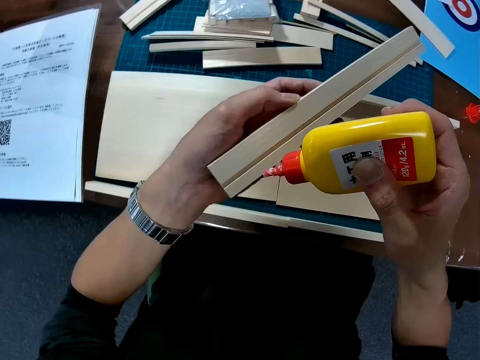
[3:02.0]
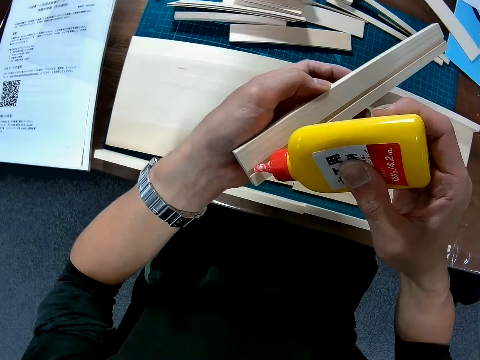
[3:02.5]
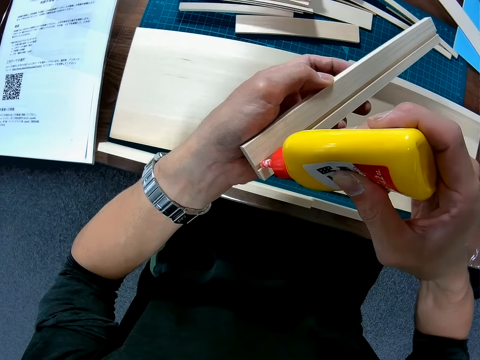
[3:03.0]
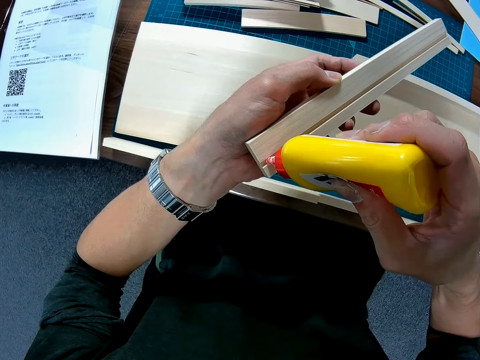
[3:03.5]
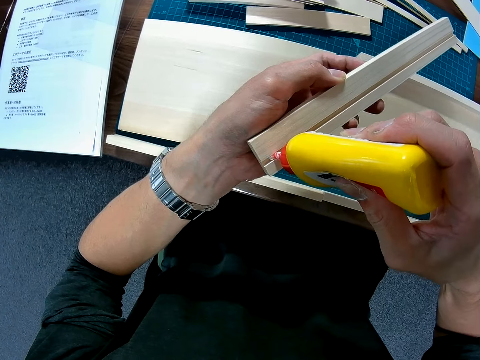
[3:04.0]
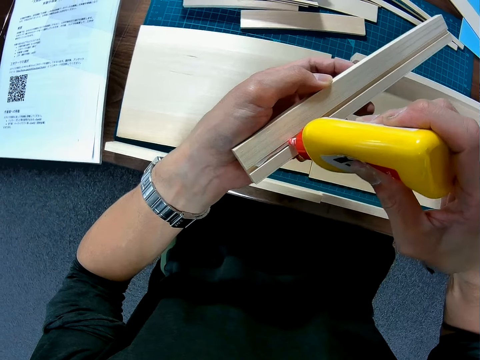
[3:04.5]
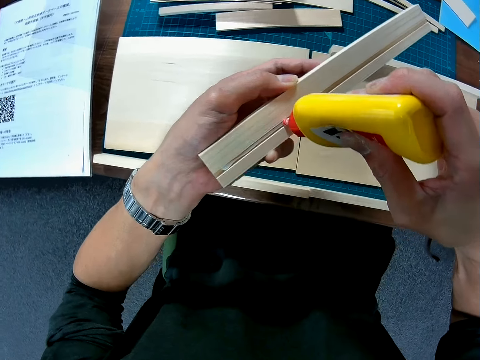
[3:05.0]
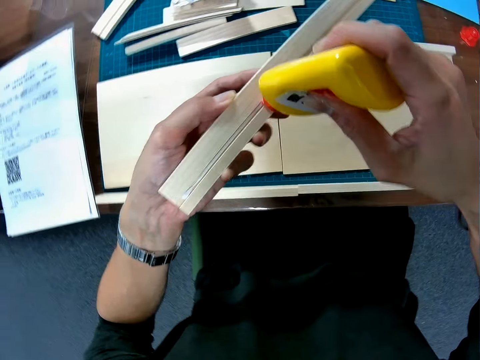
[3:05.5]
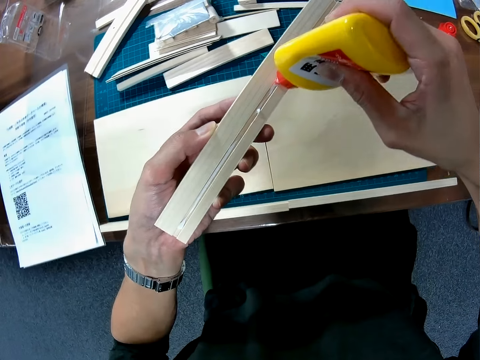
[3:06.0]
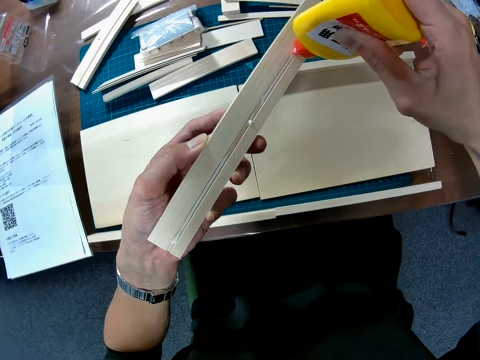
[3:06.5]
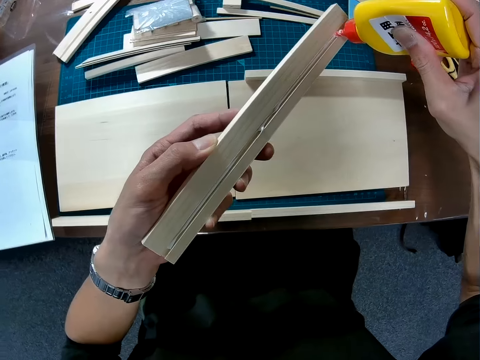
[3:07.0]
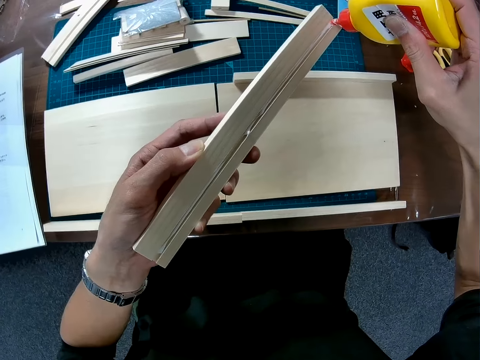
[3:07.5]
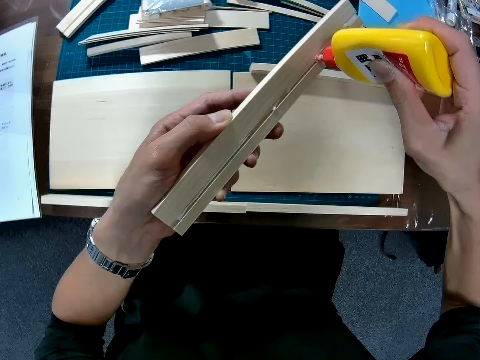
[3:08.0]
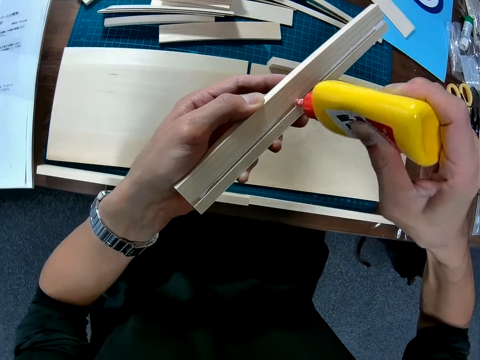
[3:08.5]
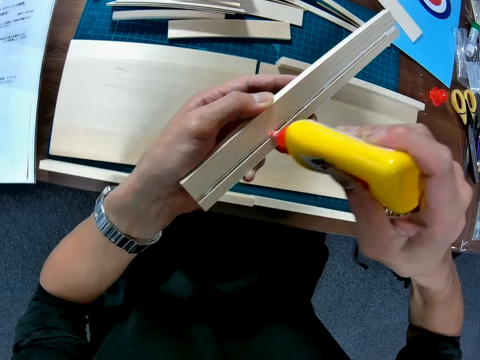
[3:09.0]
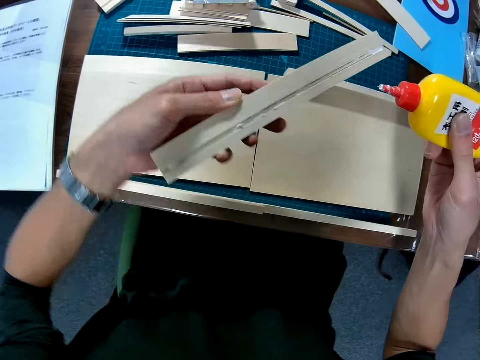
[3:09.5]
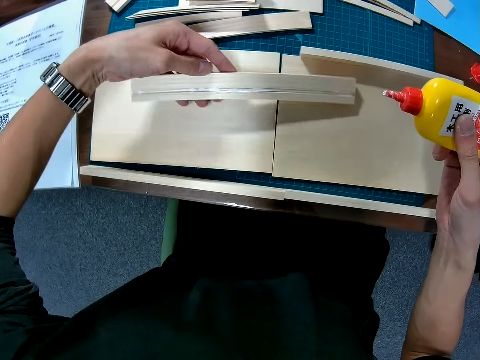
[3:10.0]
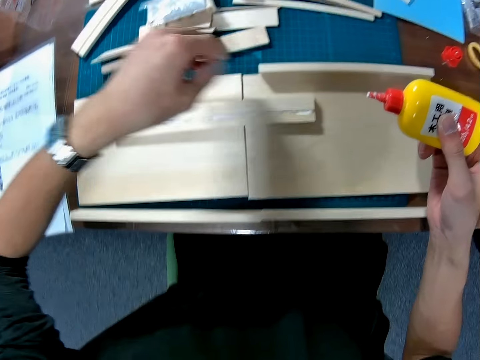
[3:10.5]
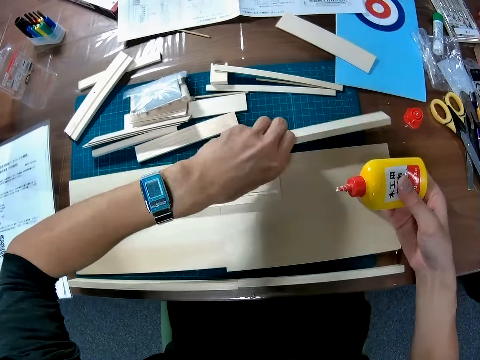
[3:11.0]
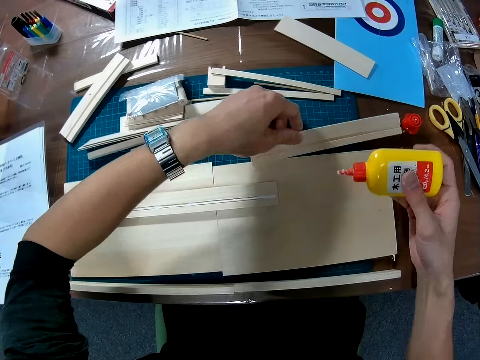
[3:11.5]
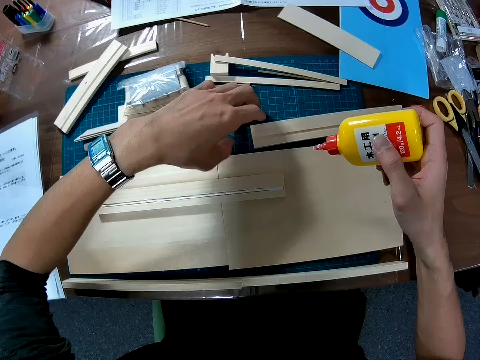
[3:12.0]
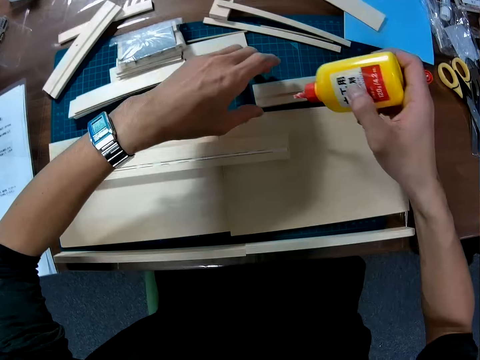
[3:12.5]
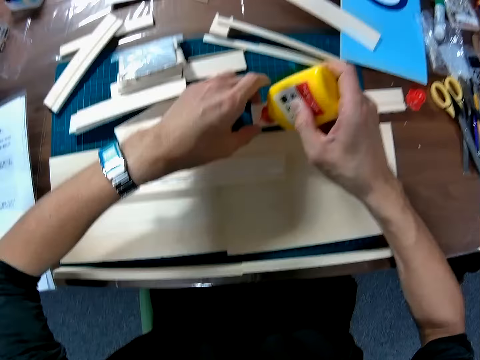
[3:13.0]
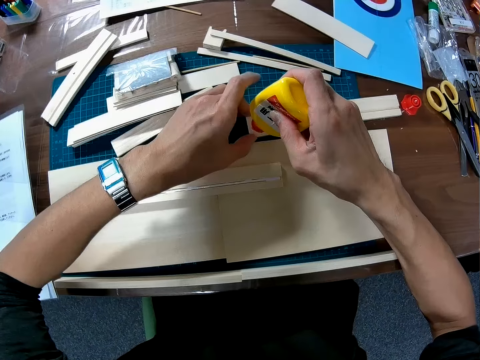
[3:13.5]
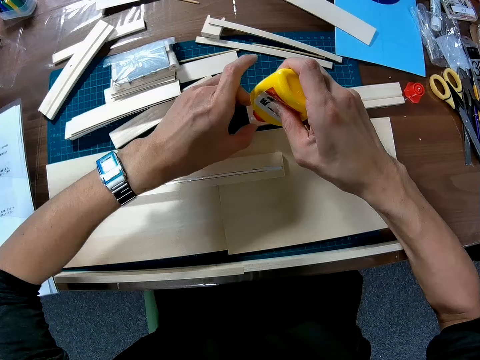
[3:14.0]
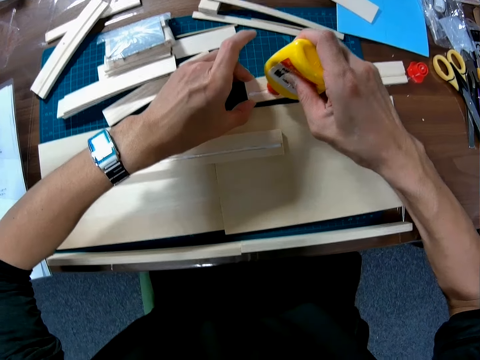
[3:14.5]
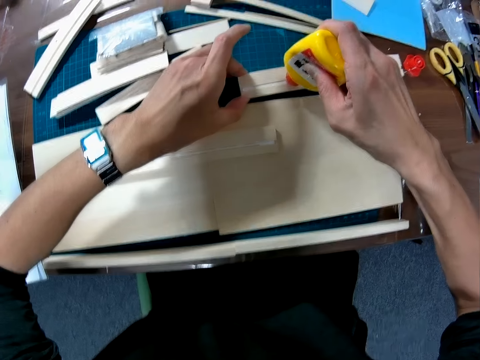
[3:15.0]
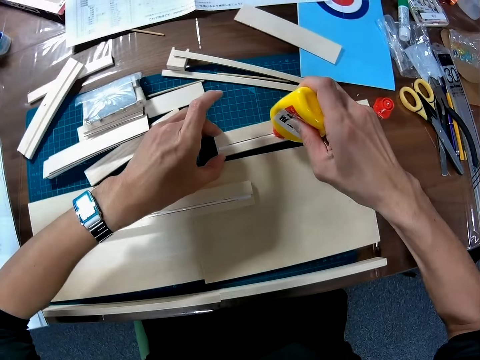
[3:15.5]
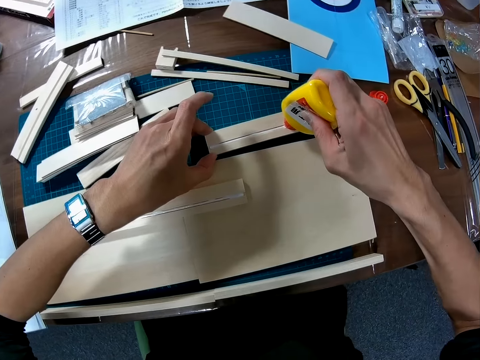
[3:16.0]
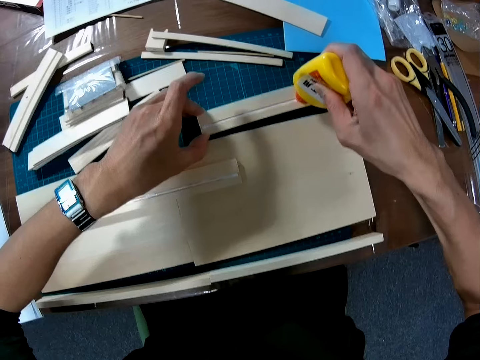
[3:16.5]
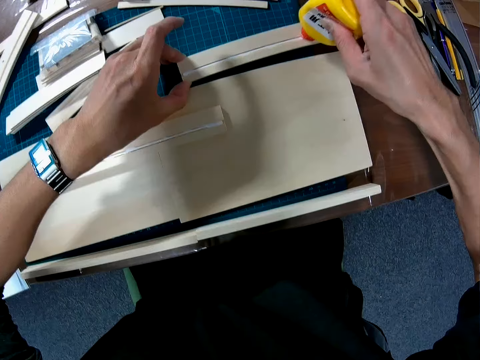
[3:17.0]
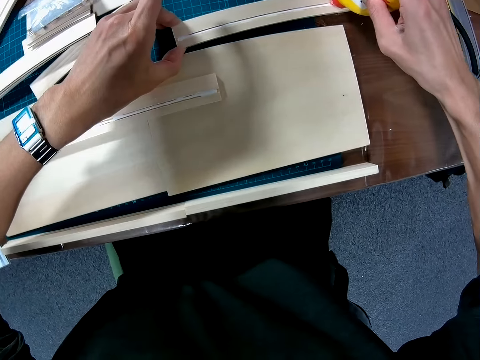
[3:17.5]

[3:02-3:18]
The camera wearer puts the glue on the piece of wooden mechanical model or the boards. They remove the glue bottle from the piece of wooden mechanical model, drop the wooden mechanical piece on the flat piece of wooden mechanical model, and touch another piece of wooden mechanical model. They pick up another board. They put the glue on the piece of wooden mechanical model.

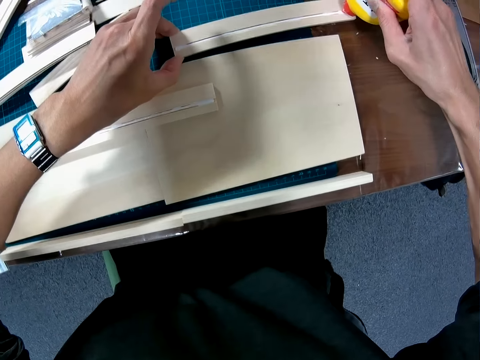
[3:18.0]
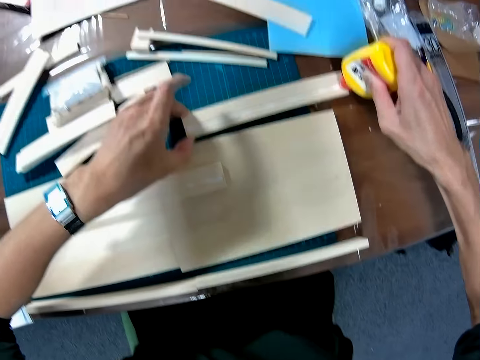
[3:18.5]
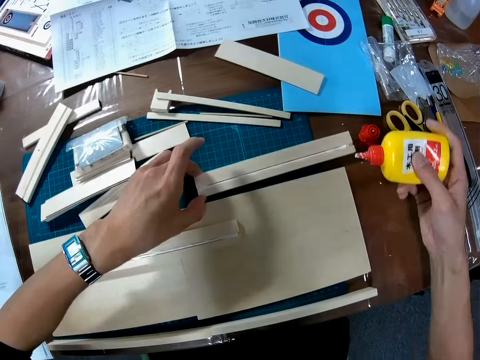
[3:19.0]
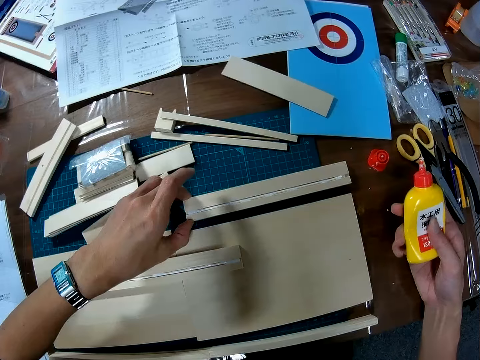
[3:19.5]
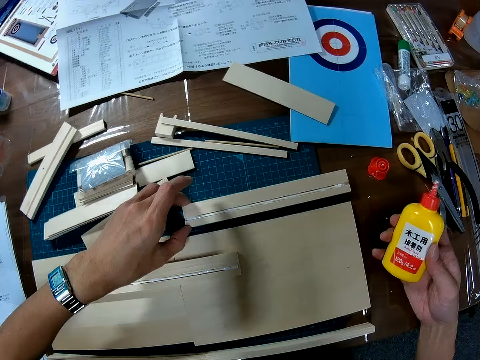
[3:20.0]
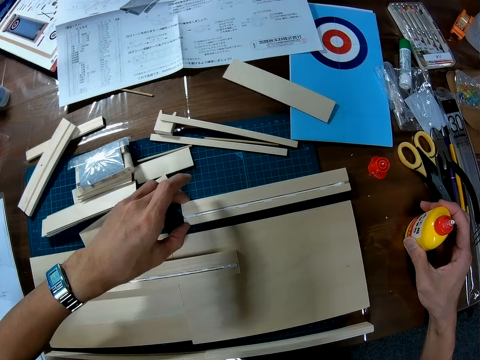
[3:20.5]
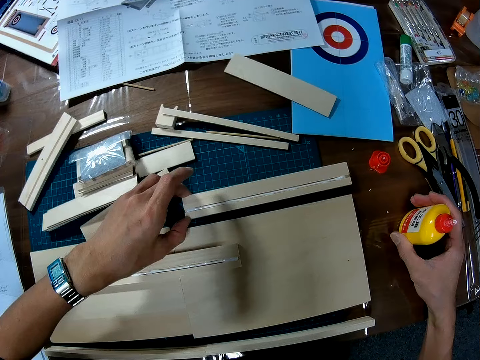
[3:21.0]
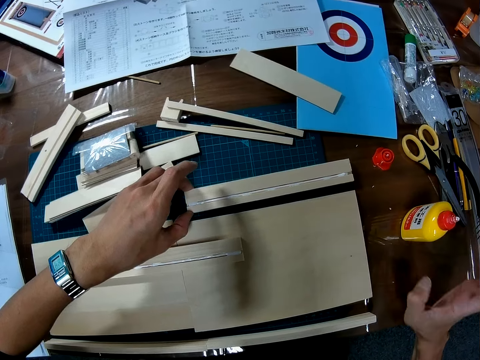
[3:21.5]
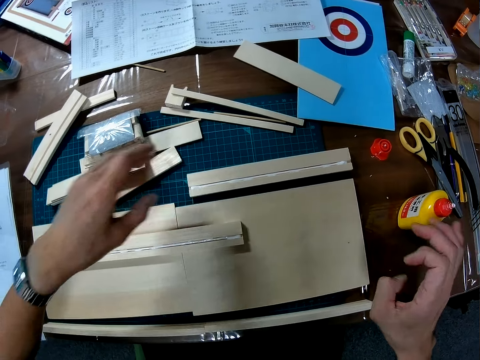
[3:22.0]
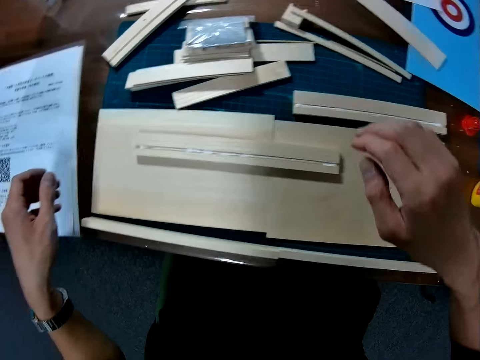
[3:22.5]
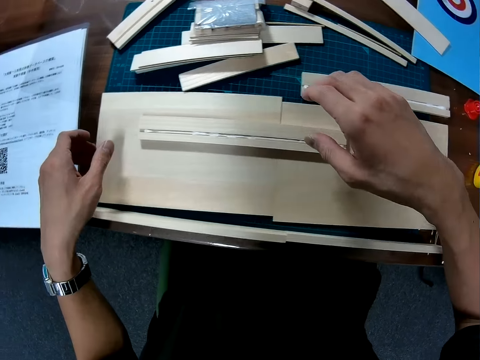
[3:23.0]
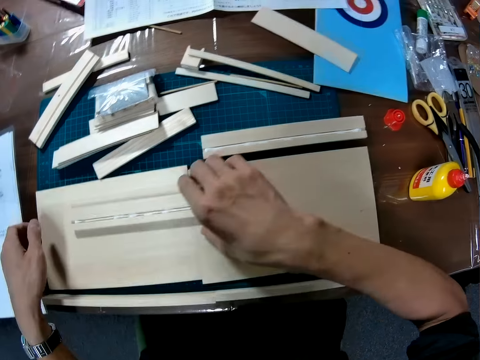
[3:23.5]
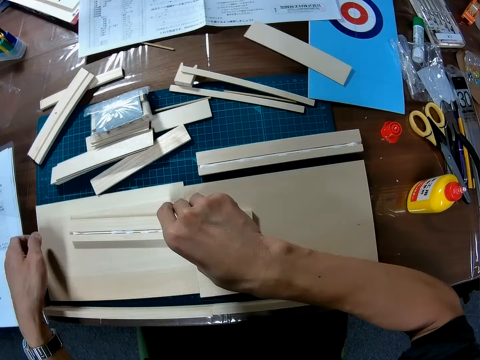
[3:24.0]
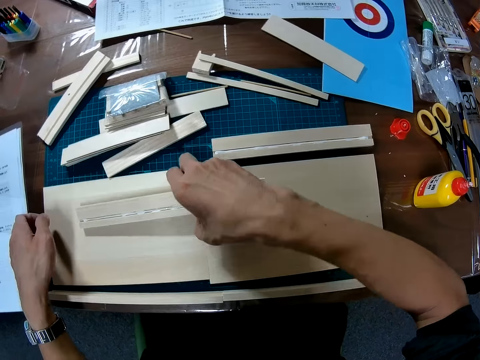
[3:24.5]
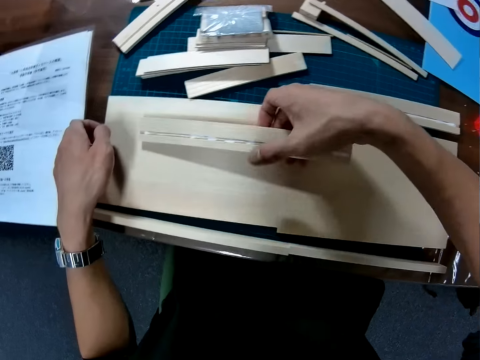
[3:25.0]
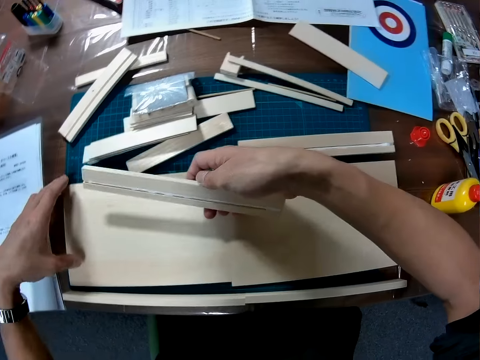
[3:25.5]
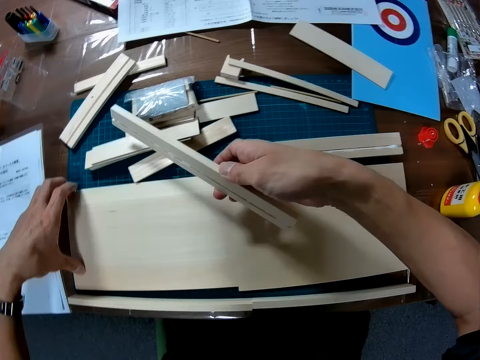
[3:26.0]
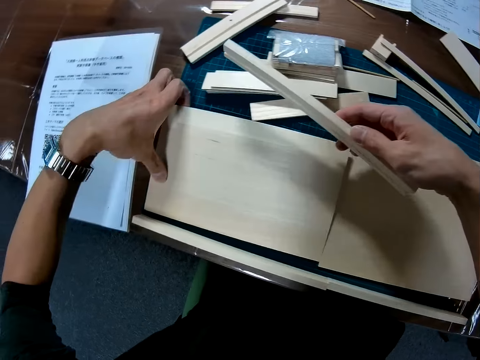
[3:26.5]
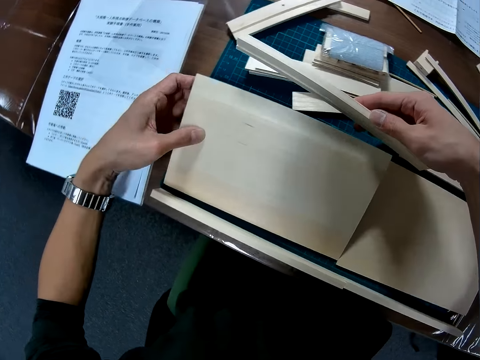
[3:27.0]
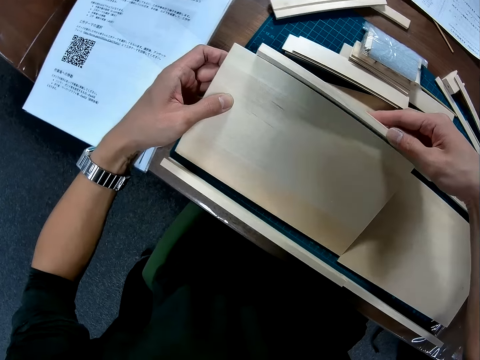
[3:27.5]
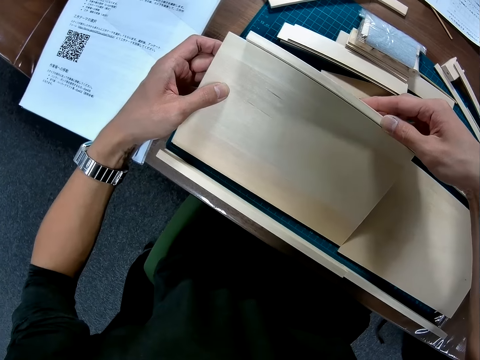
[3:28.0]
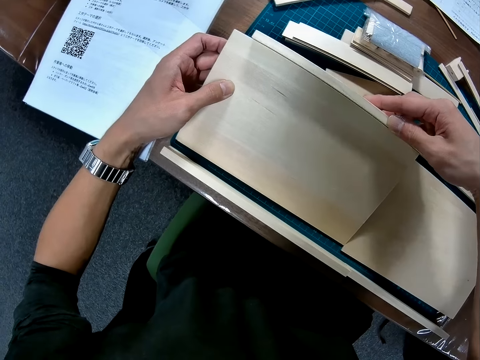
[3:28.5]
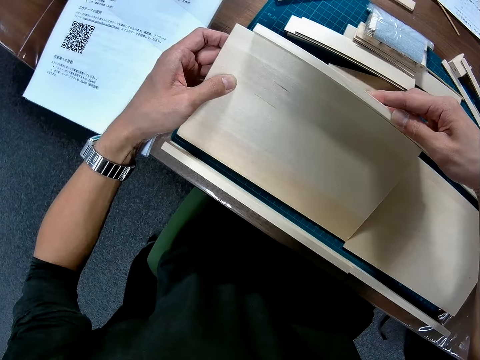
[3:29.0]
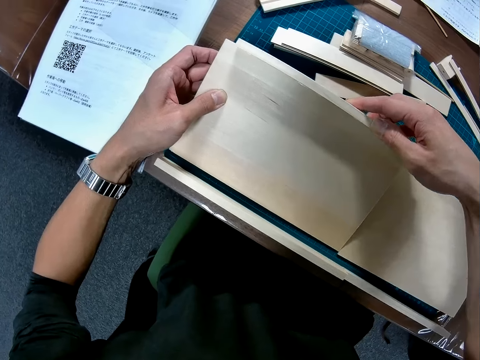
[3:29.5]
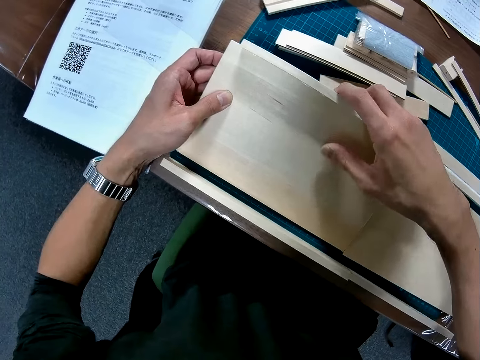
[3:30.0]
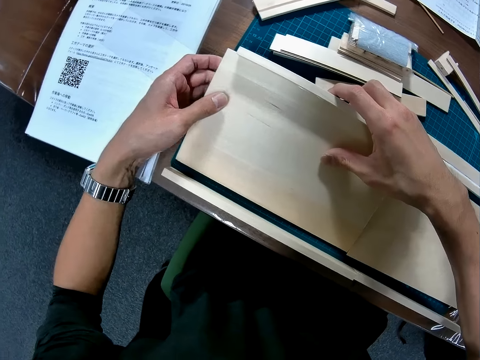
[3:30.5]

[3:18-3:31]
The camera wearer removes the glue bottle from the piece of wooden mechanical model. They drop the glue bottle on the table. They pick up the piece of wooden mechanical model. They set the pieces of wooden mechanical model together.
